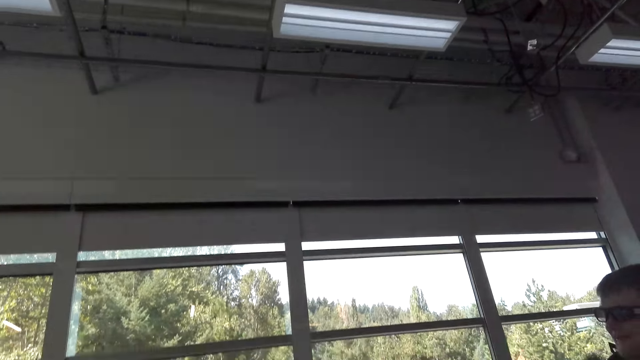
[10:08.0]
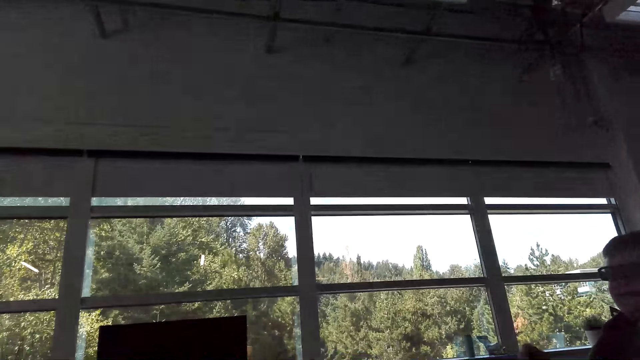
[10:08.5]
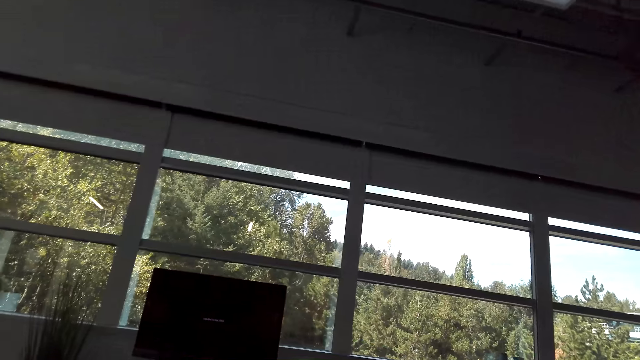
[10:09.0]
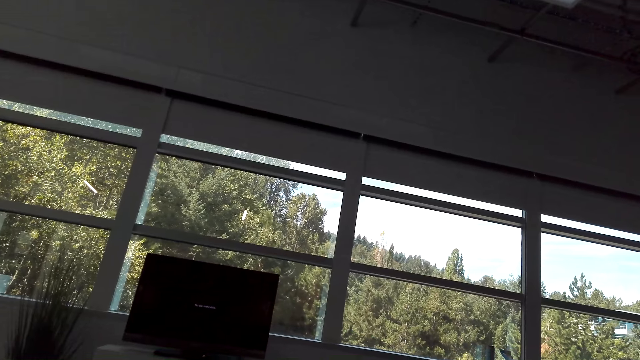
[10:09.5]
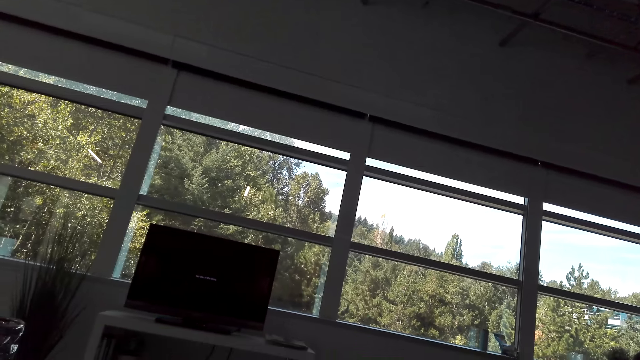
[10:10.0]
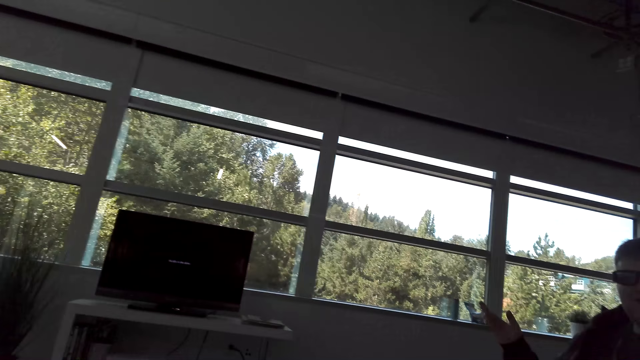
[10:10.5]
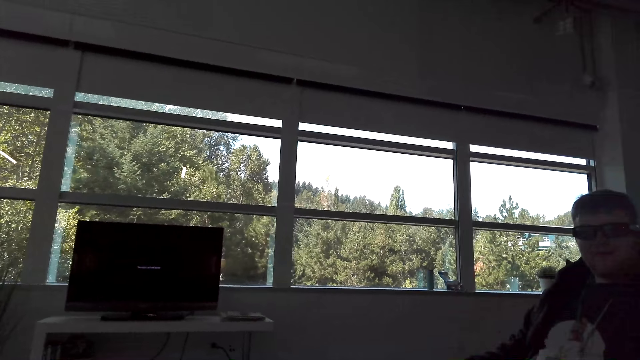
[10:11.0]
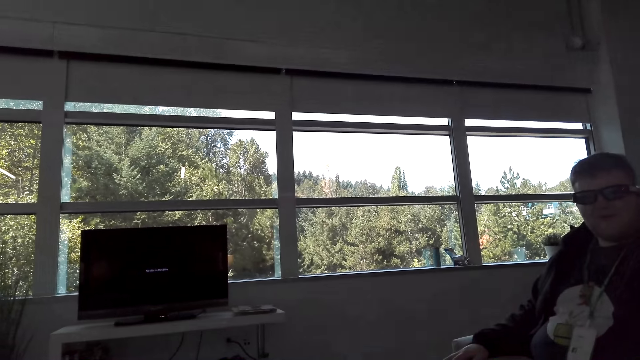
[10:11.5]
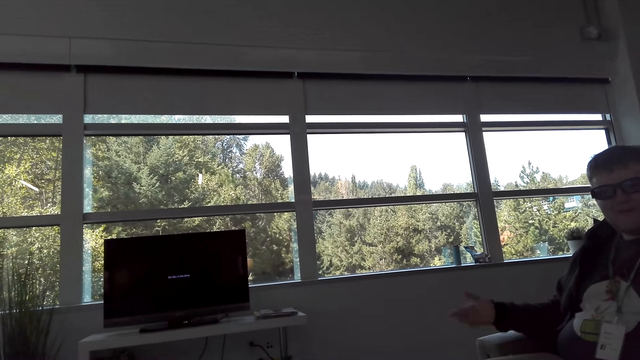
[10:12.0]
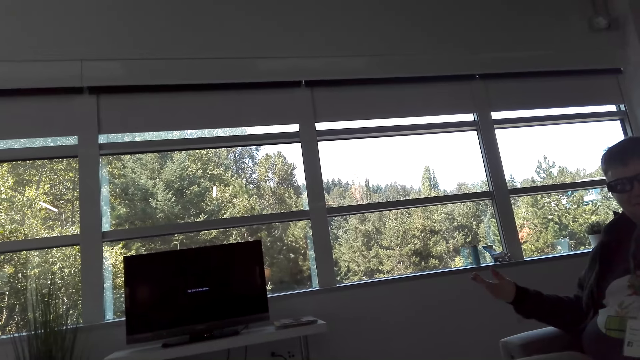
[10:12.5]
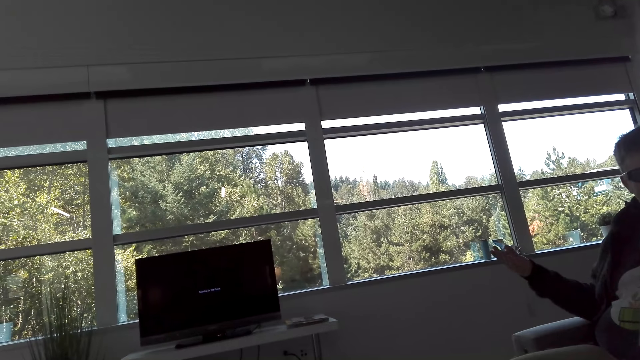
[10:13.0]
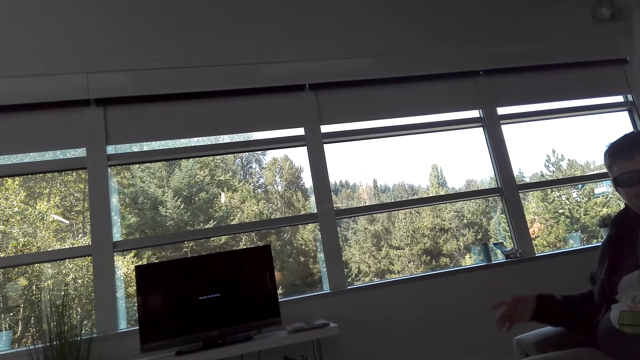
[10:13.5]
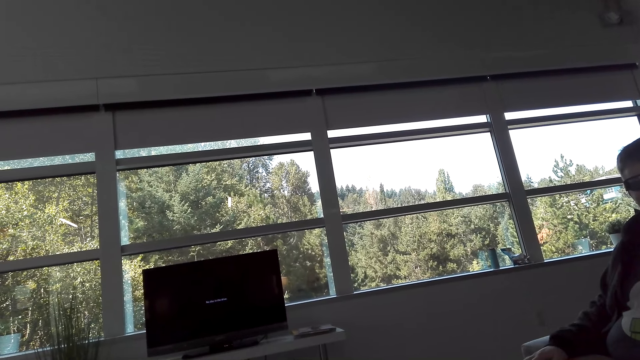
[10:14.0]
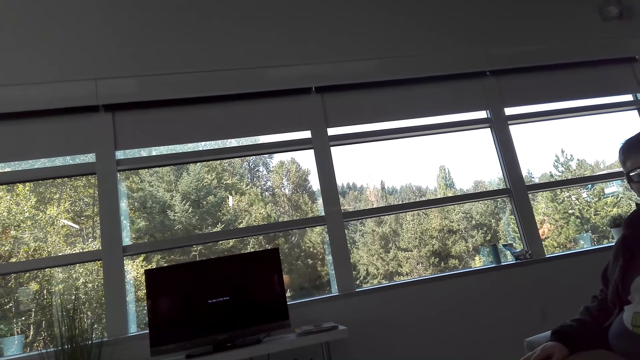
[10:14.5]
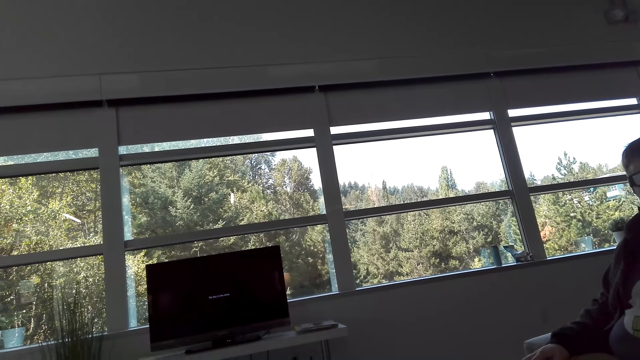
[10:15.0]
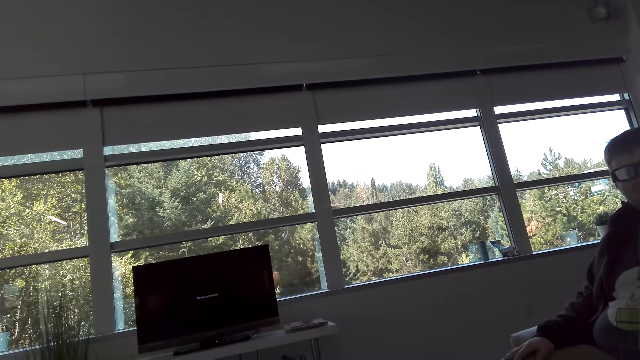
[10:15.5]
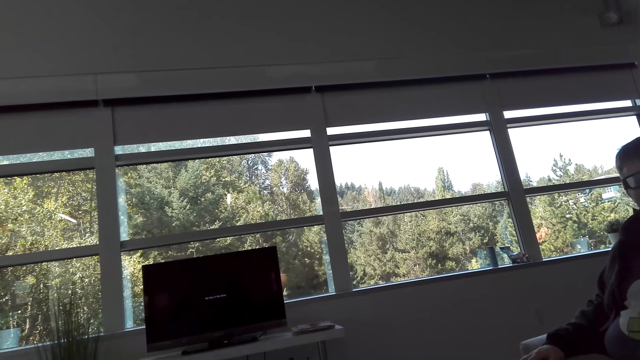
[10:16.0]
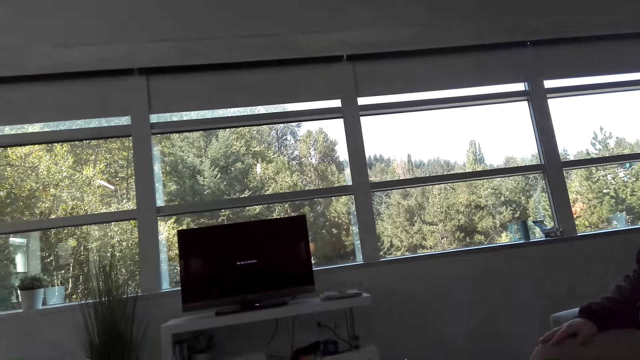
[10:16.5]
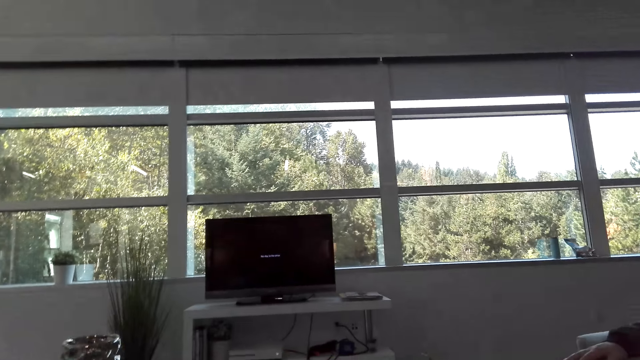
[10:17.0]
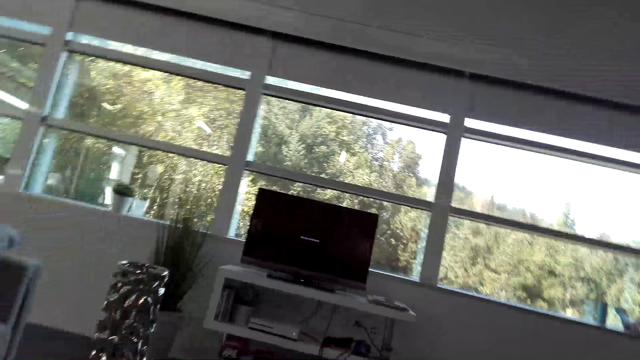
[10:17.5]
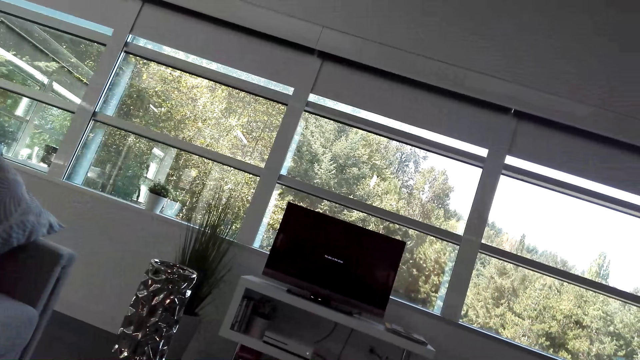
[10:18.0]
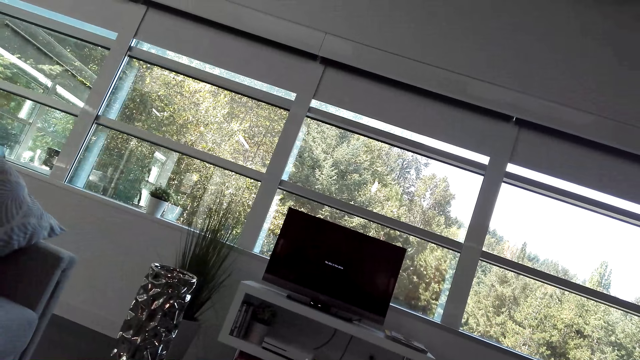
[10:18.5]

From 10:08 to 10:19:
The camera wearer looks around the house. A man moves his hands.

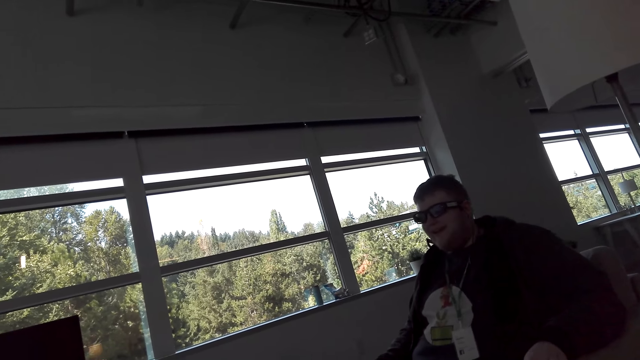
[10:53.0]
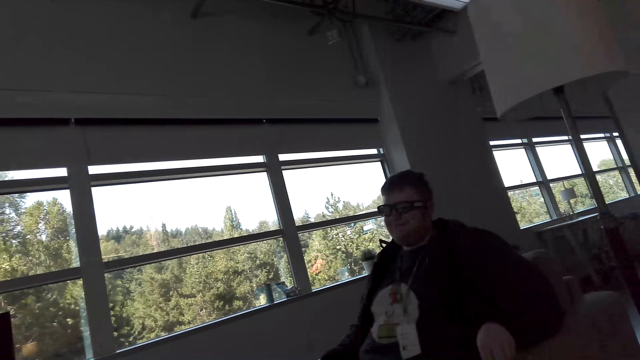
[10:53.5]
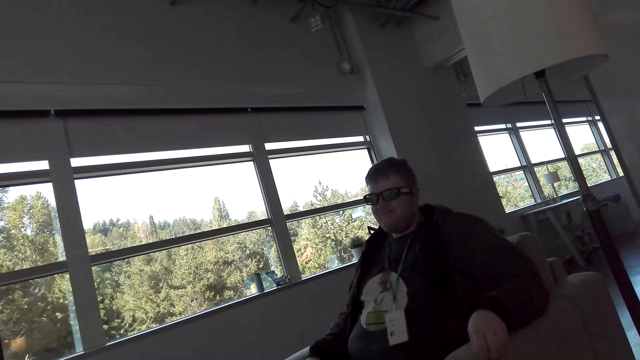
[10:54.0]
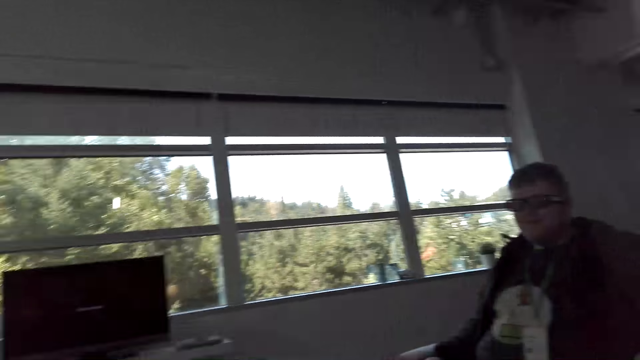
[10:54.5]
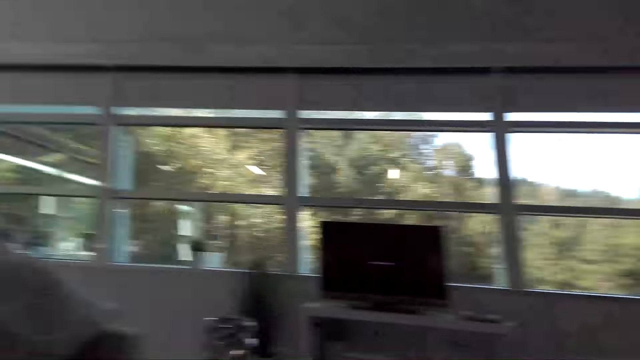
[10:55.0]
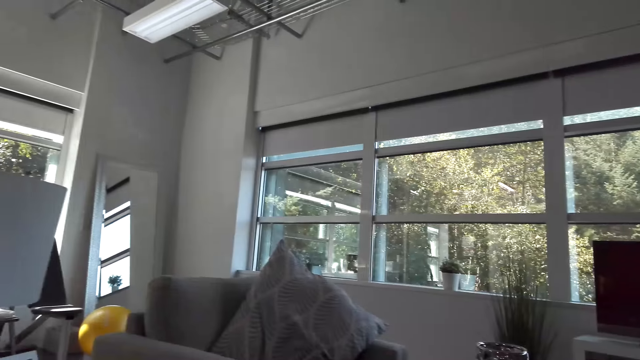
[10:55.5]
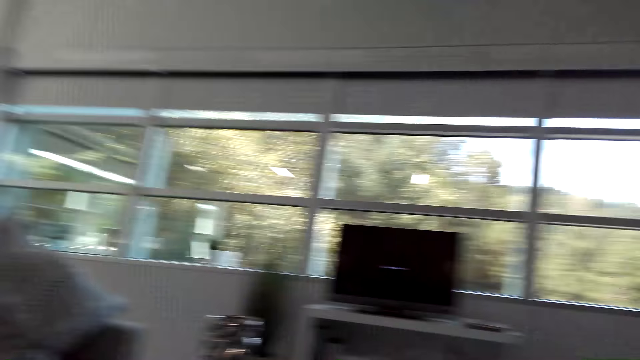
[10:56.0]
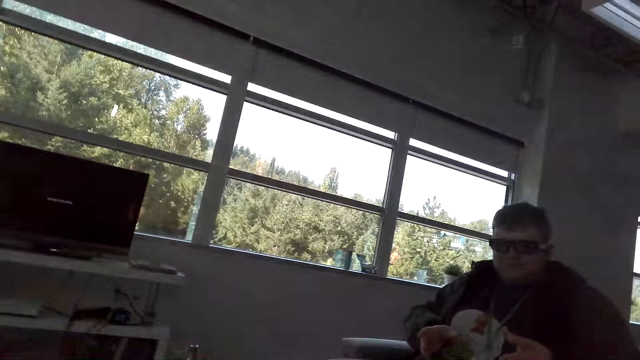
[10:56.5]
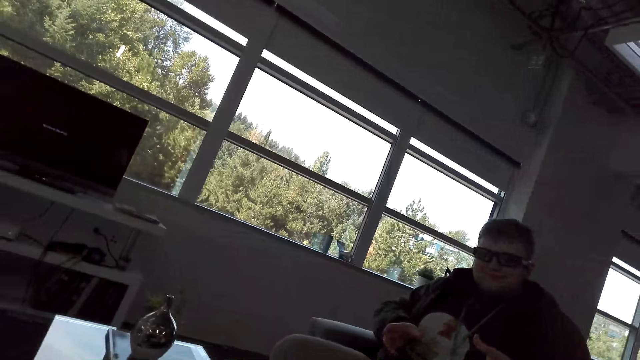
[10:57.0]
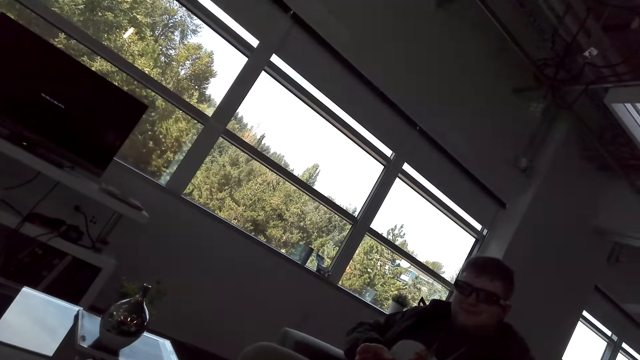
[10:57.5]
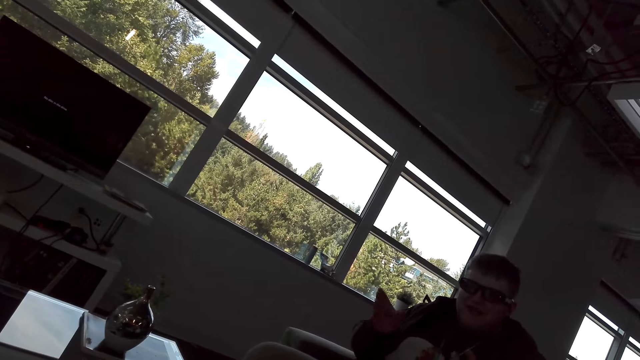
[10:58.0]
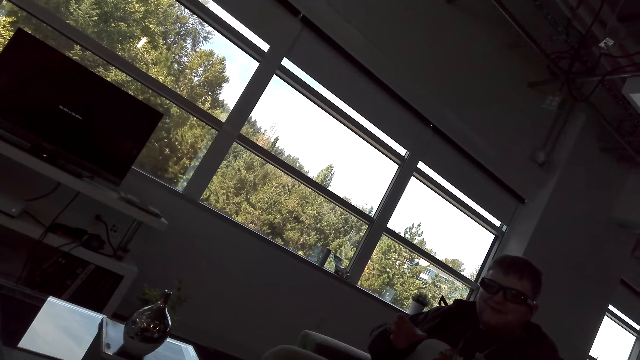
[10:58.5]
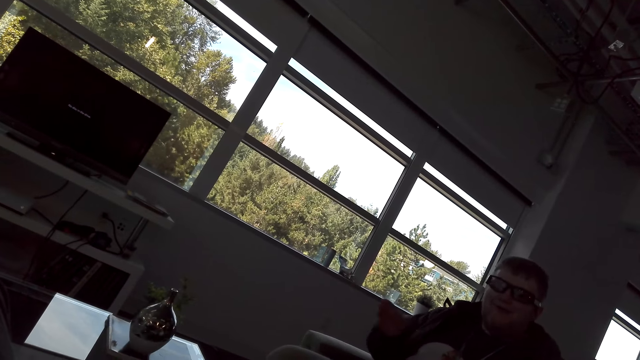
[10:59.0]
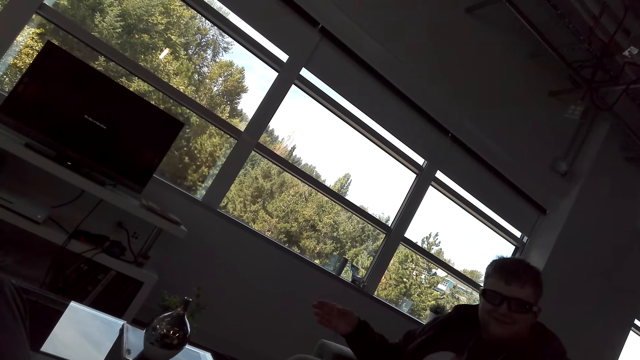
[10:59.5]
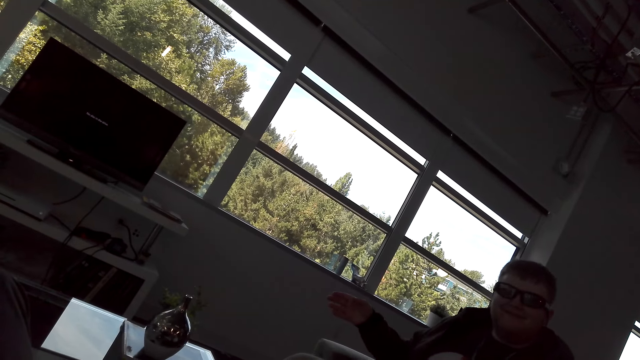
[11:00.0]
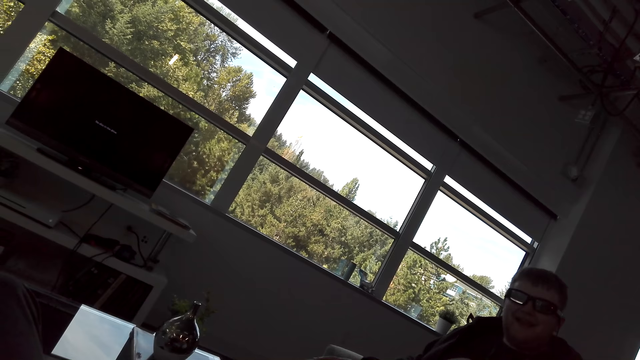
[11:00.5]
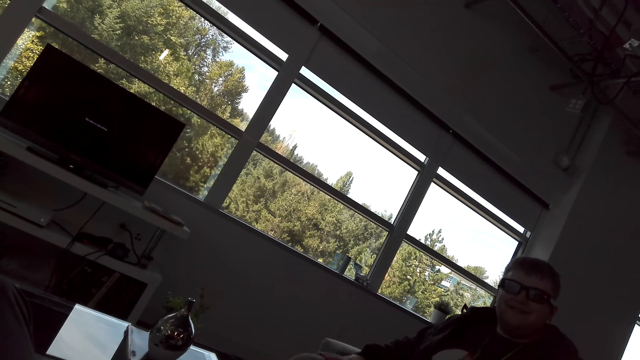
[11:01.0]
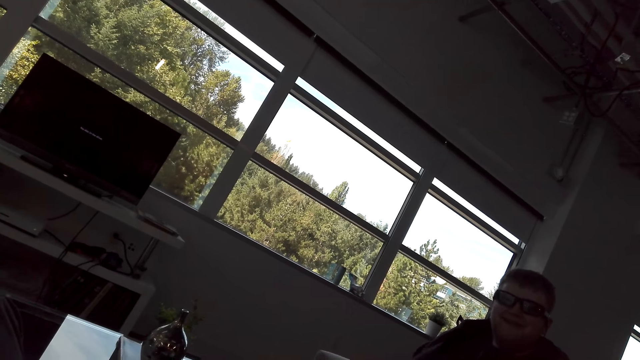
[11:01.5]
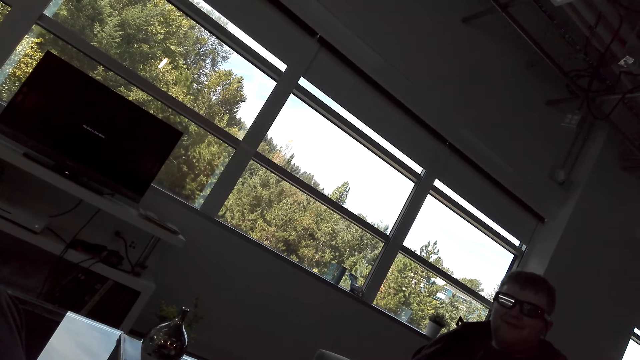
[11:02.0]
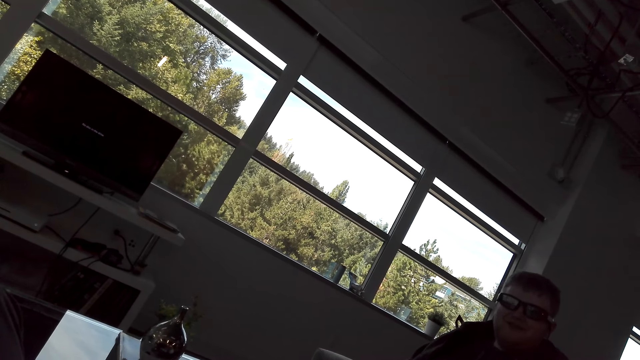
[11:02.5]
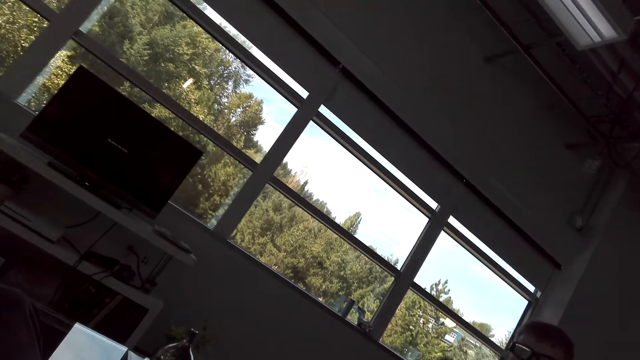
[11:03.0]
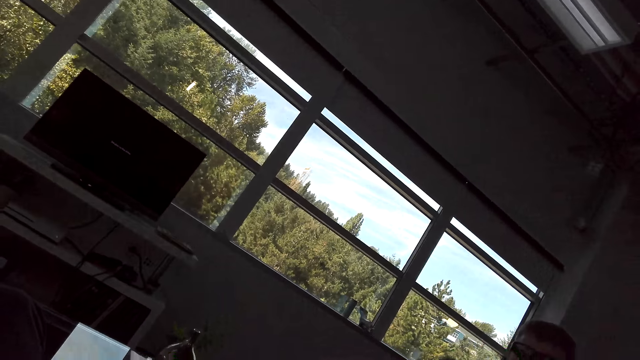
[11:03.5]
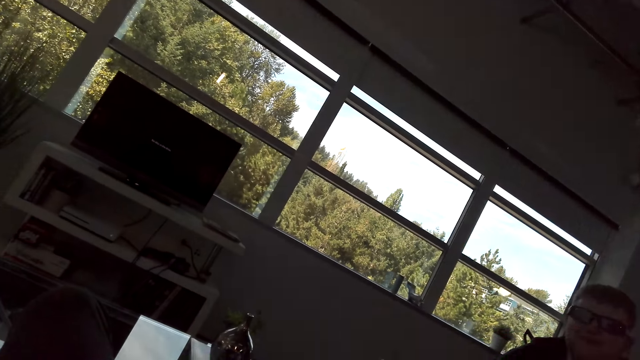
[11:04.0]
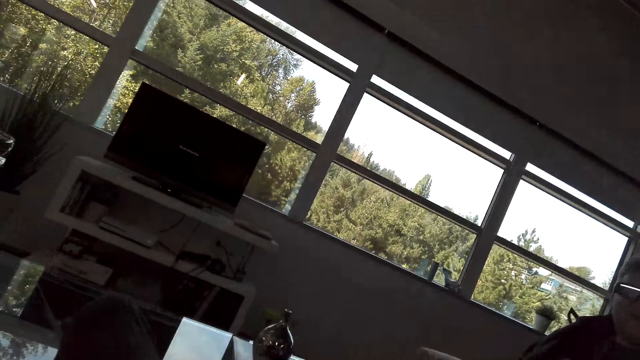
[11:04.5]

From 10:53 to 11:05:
The camera wearer looks around the house. They dialogue with a person.
